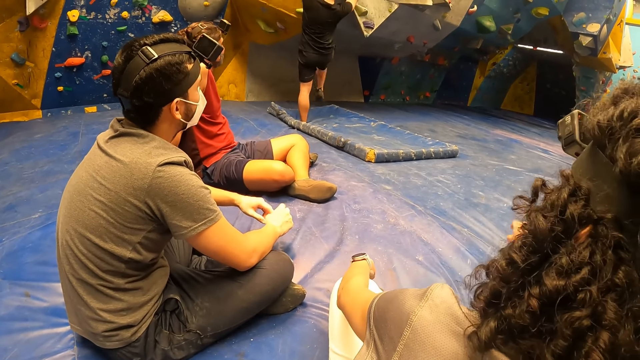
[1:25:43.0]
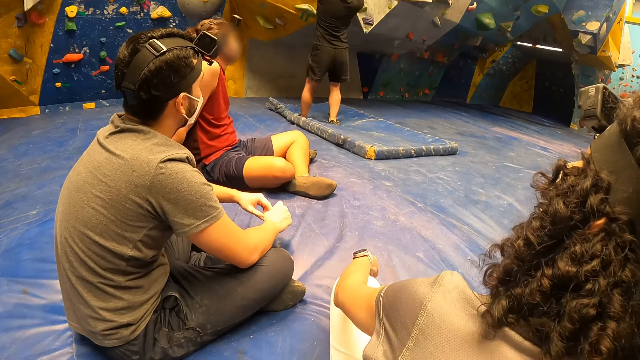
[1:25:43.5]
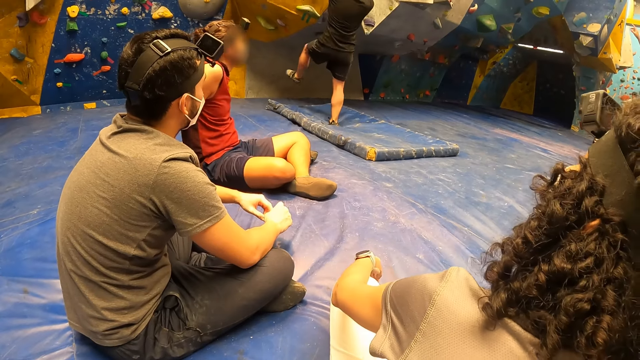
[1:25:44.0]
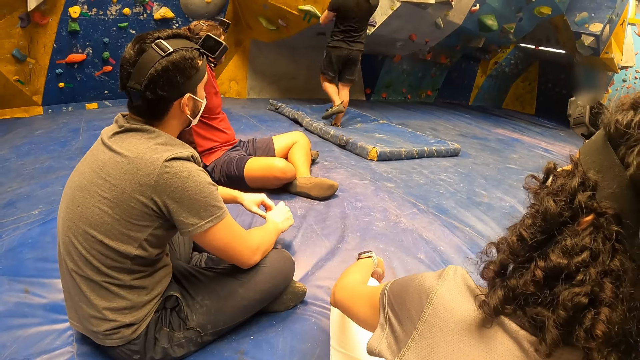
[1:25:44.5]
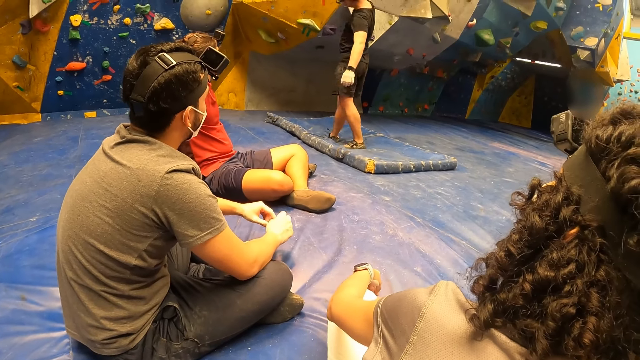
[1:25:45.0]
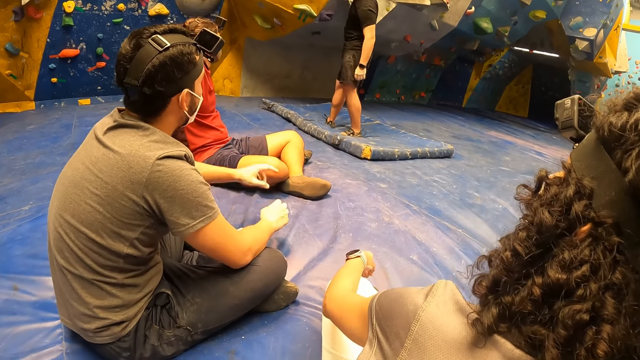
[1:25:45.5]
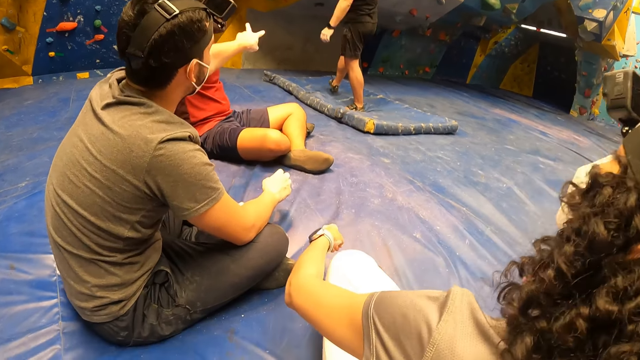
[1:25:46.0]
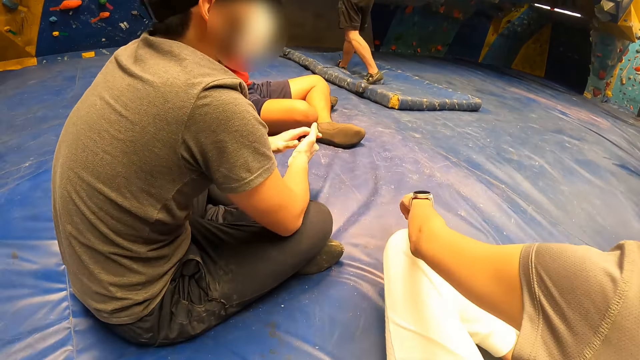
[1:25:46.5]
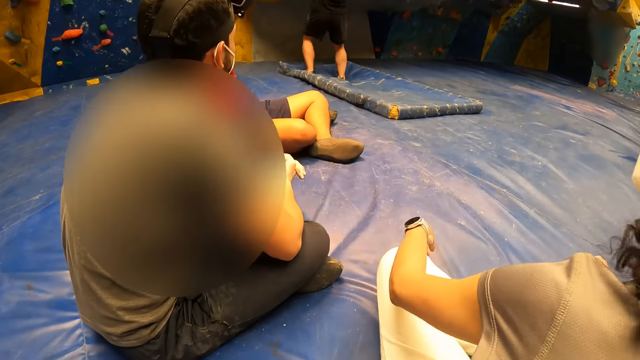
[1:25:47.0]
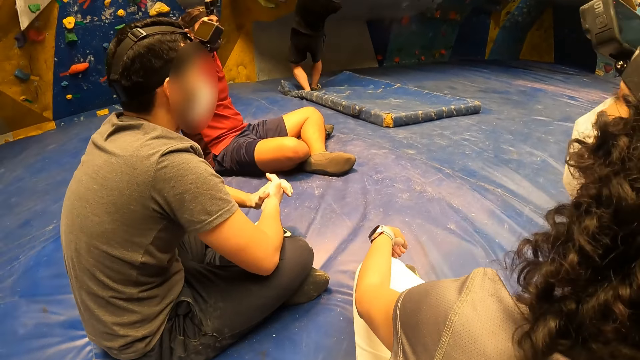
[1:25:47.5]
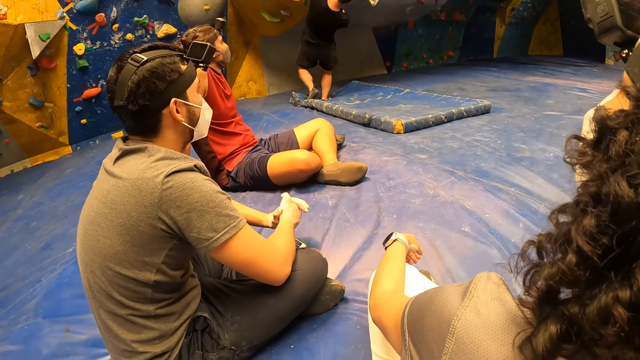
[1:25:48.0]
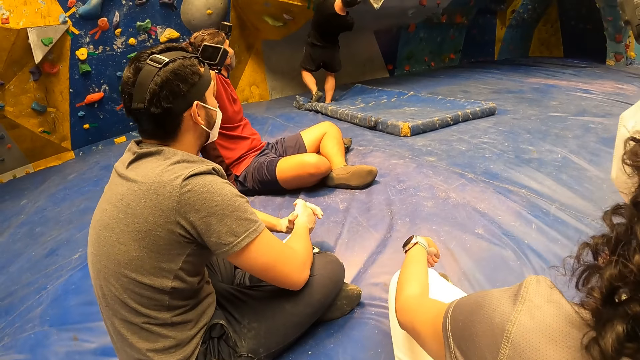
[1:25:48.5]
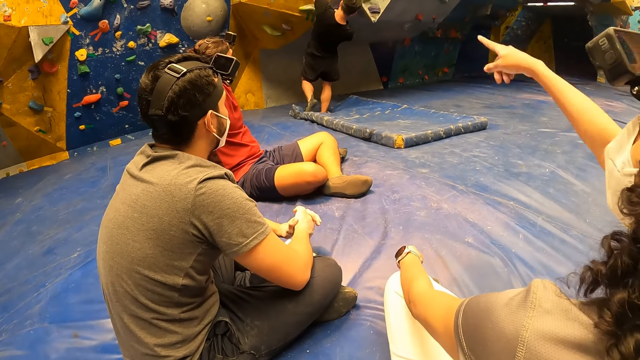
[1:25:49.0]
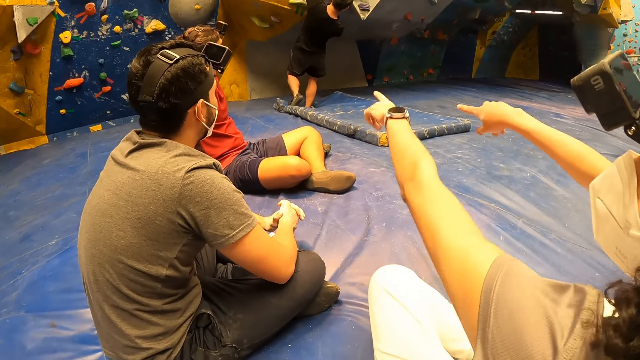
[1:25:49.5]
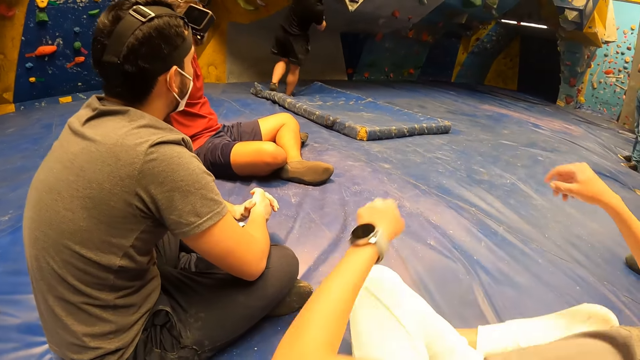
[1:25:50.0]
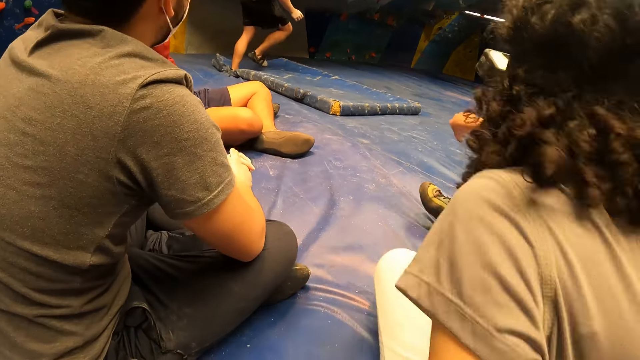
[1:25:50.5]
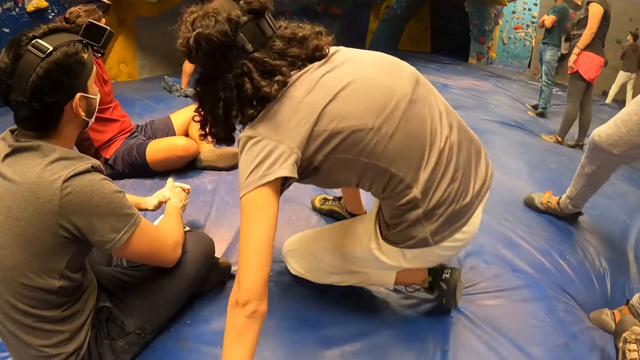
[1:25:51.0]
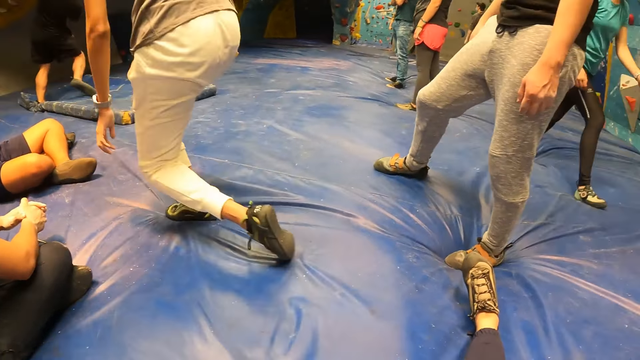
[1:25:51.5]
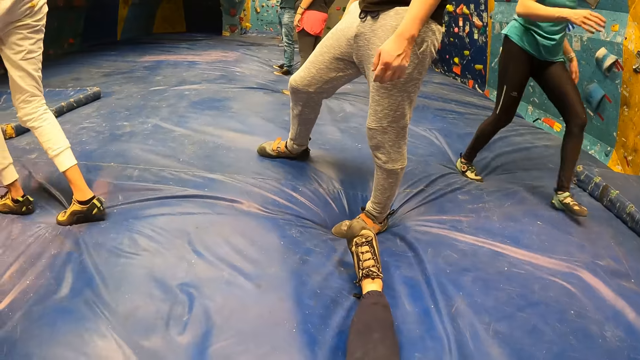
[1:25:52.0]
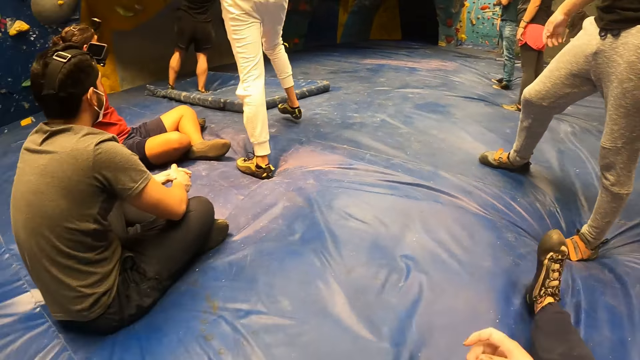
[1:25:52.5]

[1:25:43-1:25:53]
The woman gets up.

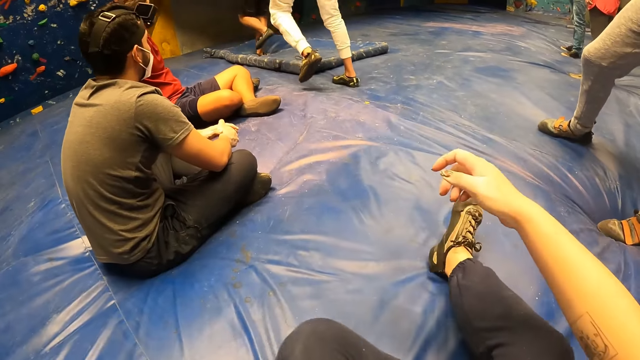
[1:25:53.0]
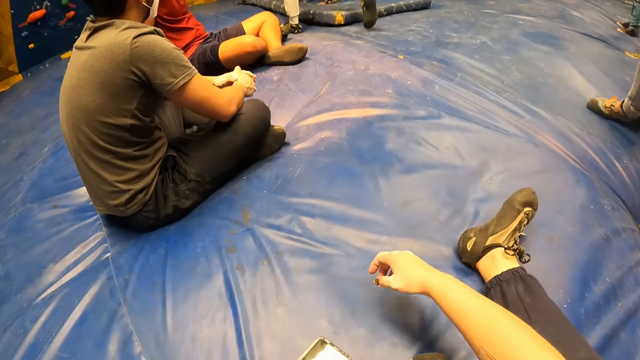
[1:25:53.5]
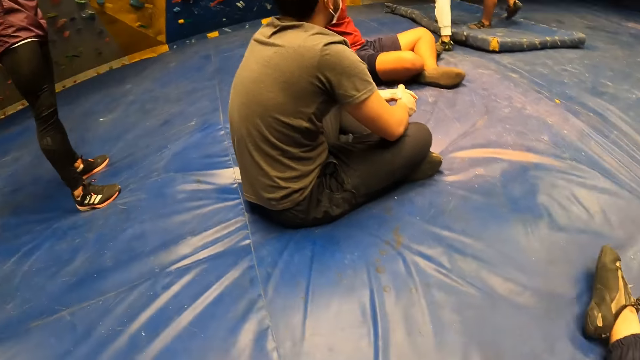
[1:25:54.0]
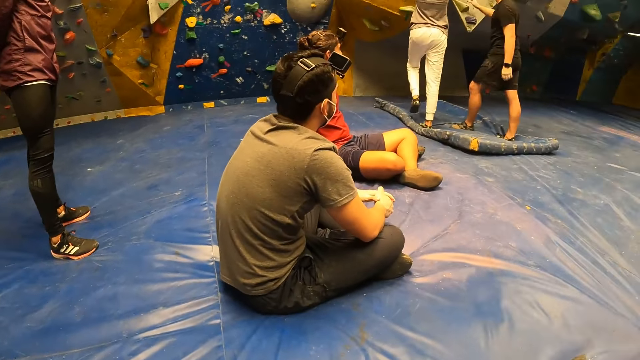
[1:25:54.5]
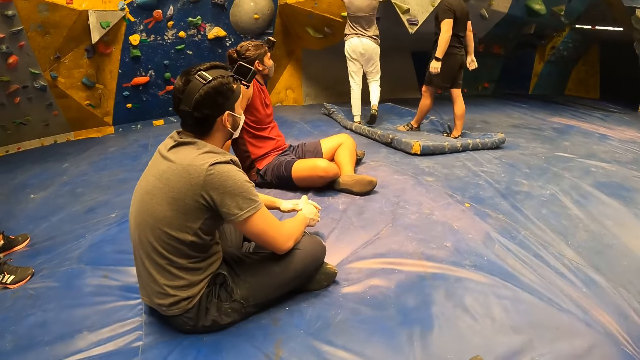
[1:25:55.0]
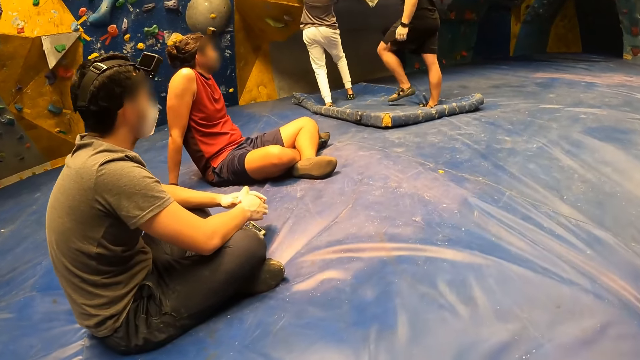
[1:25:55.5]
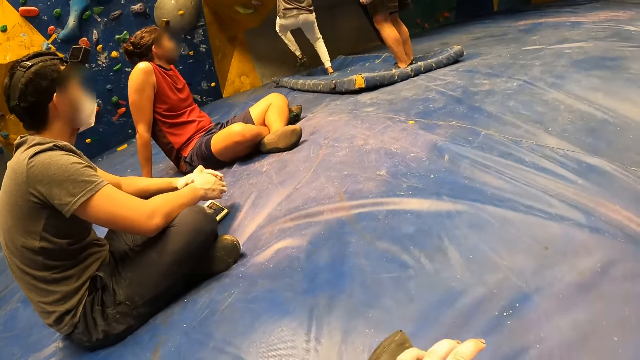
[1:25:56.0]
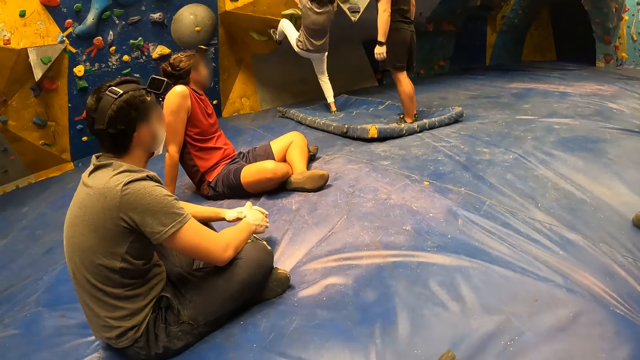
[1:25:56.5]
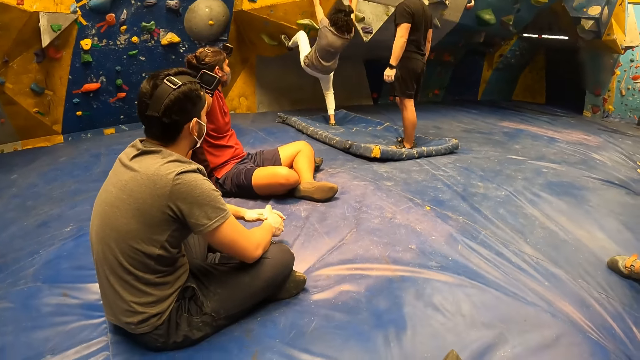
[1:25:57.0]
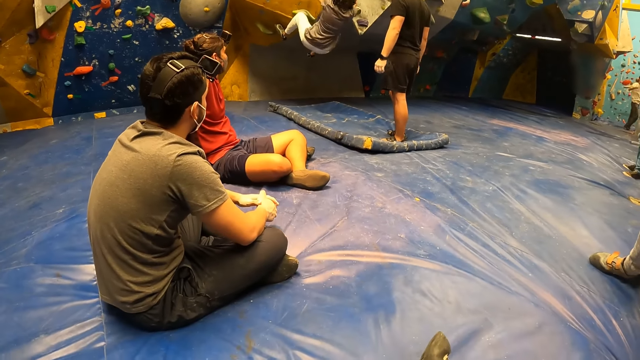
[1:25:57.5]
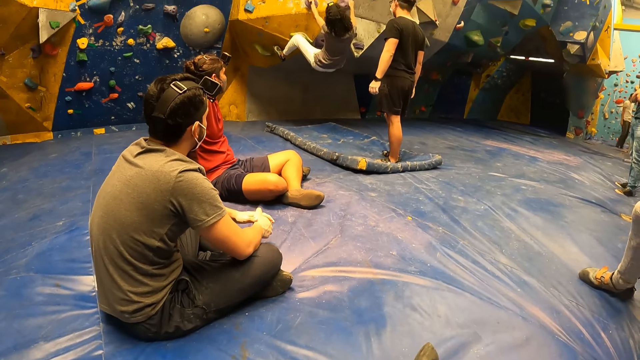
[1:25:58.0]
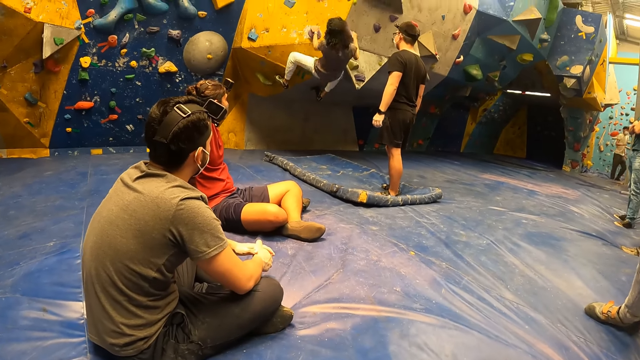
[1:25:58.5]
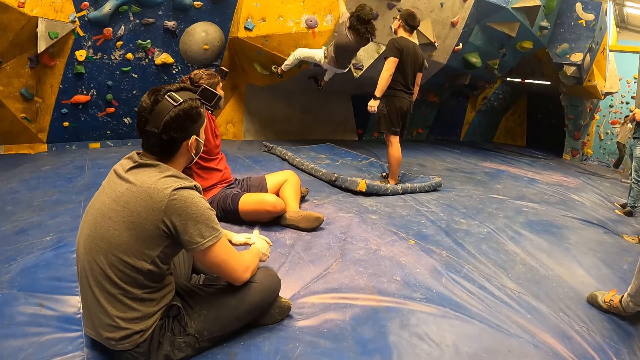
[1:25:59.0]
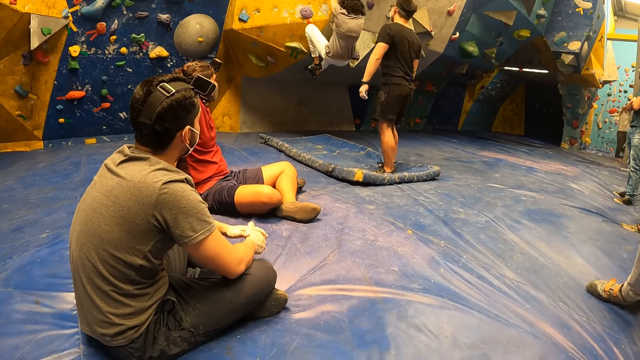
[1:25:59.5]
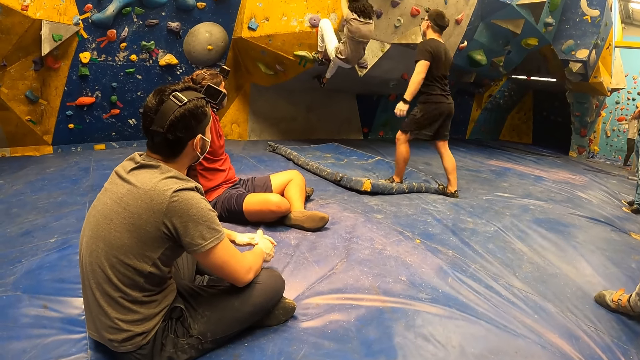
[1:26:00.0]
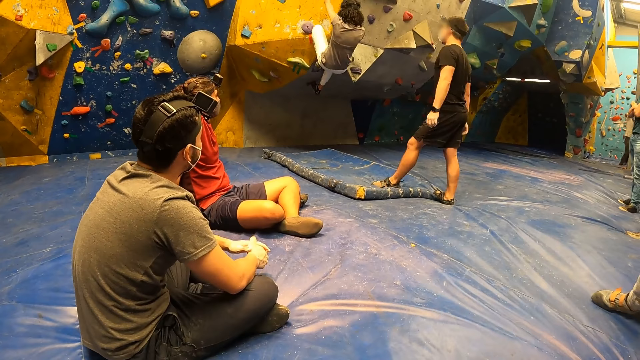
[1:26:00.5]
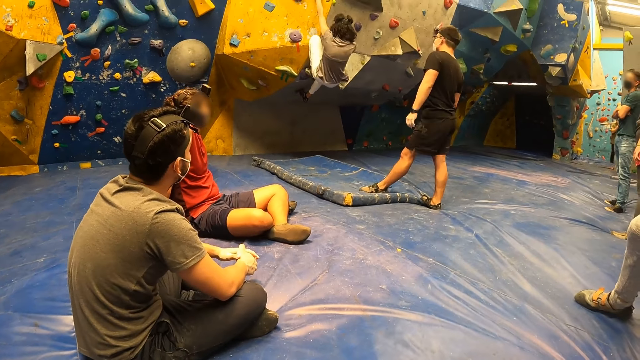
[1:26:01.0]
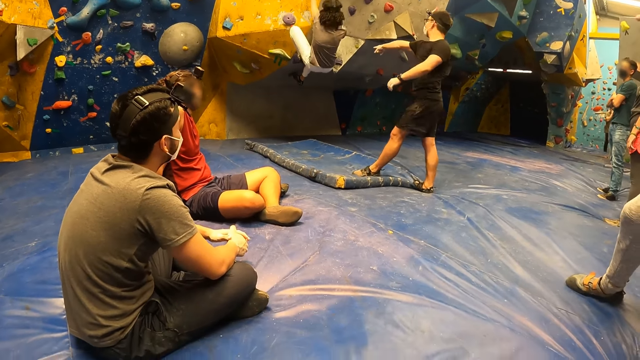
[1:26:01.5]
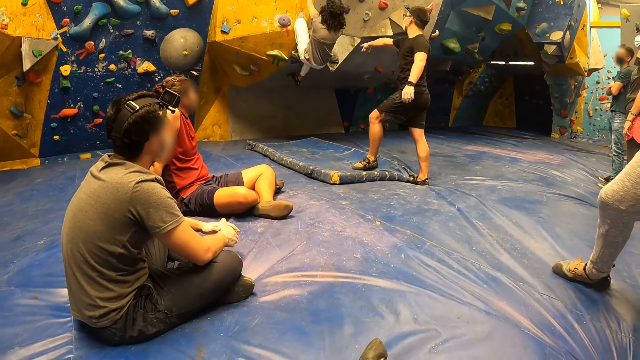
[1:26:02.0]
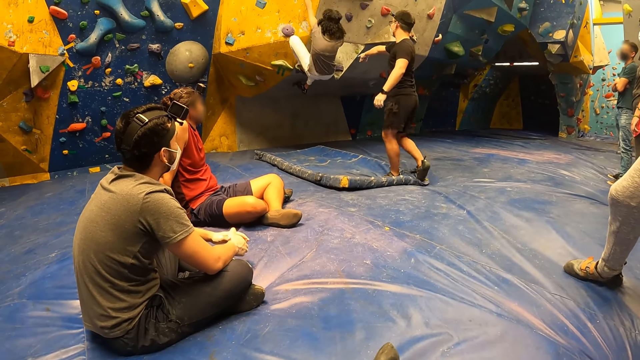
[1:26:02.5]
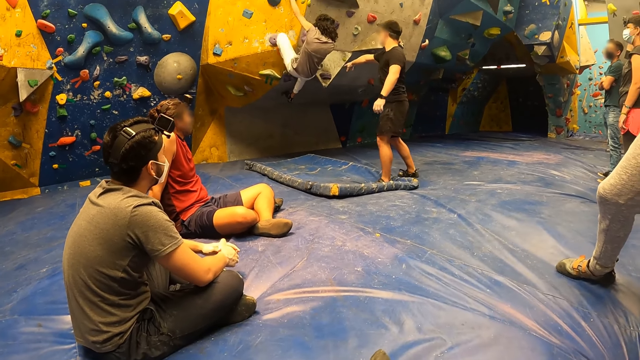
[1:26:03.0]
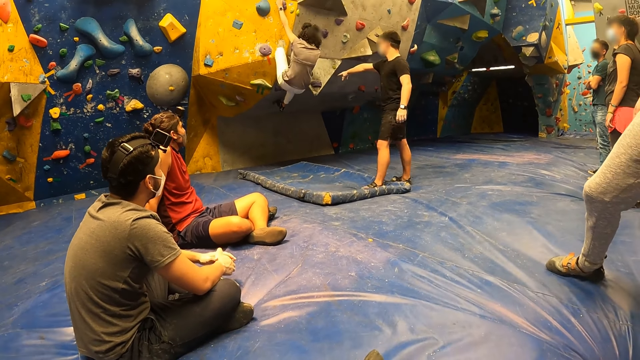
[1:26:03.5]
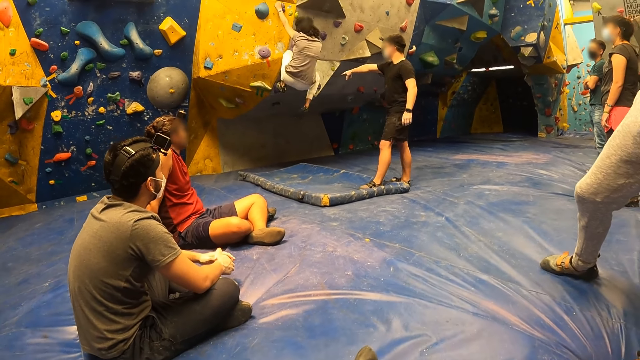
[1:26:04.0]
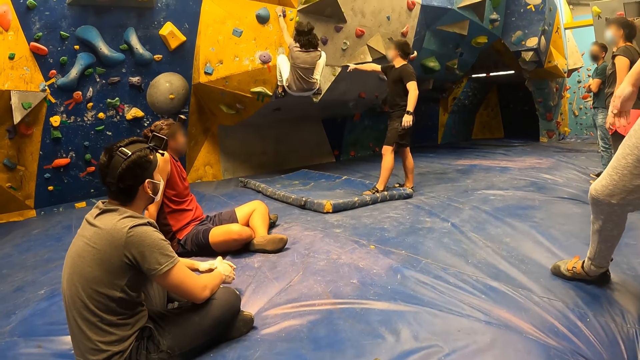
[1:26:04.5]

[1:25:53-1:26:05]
The camera wearer stretches his hands and legs. The woman climbs the wall with both hands. The camera wearer looks around the room. The man points his right hand to the wall.
